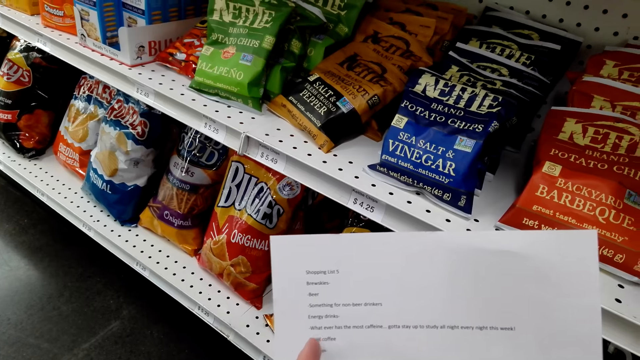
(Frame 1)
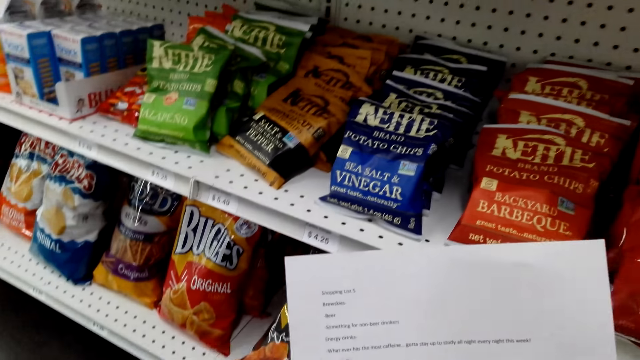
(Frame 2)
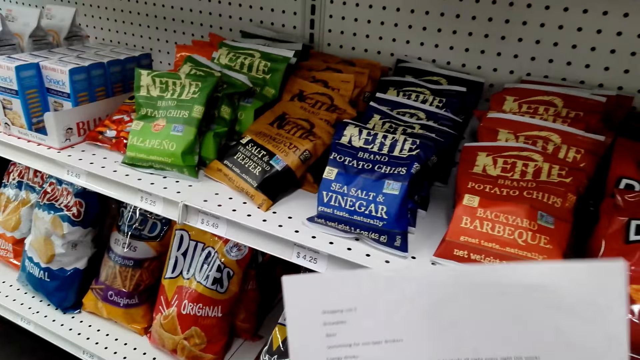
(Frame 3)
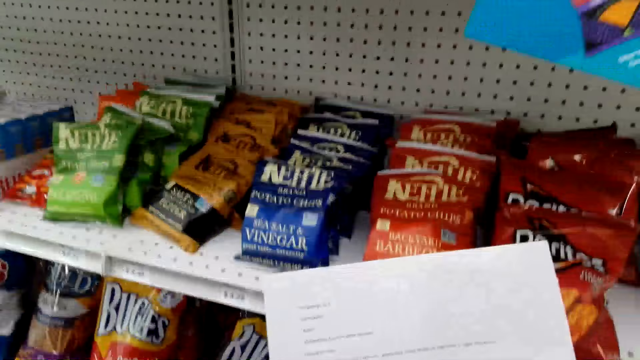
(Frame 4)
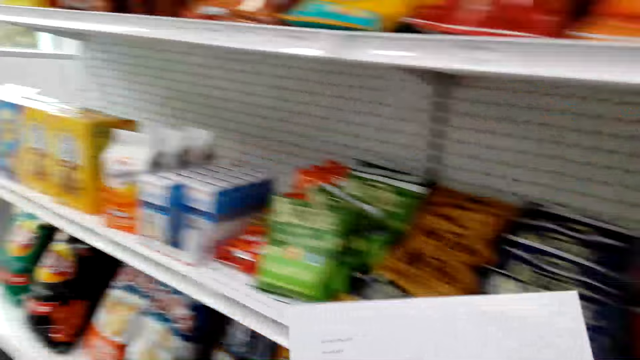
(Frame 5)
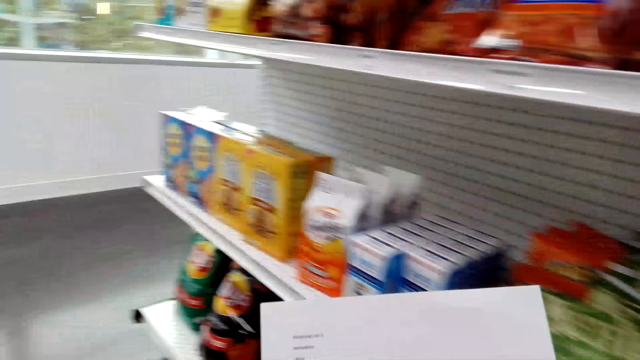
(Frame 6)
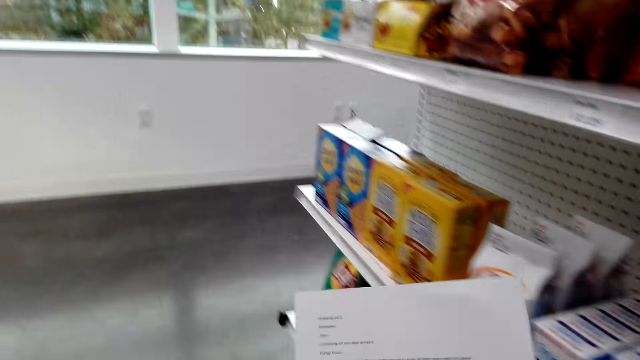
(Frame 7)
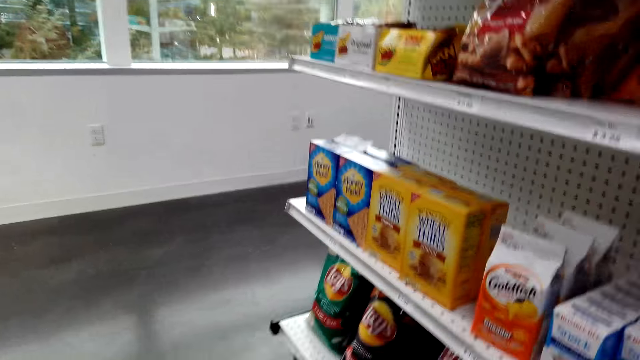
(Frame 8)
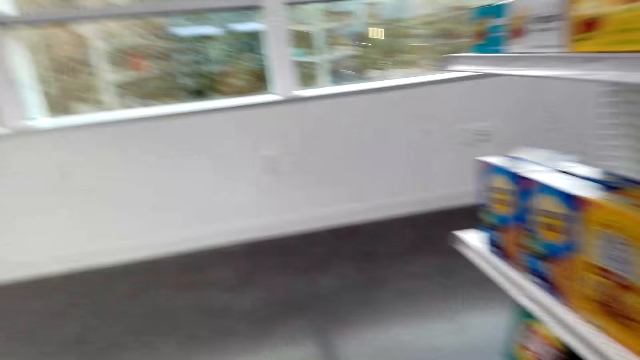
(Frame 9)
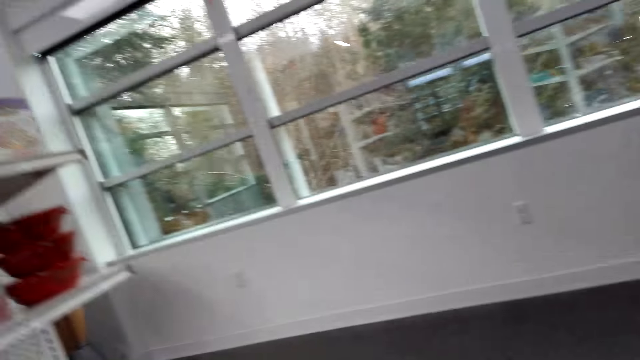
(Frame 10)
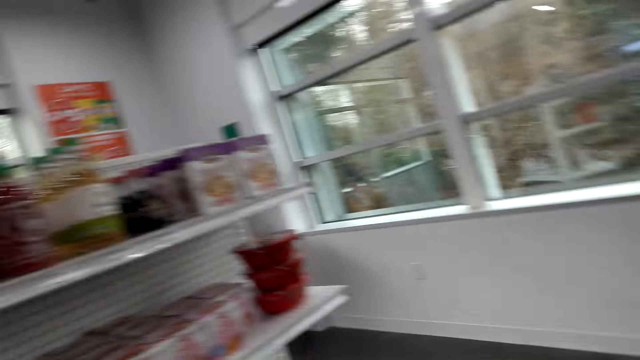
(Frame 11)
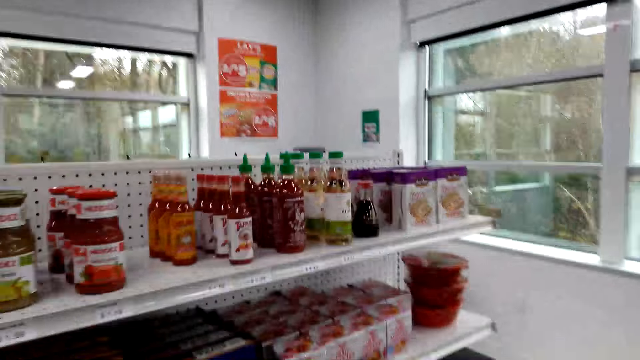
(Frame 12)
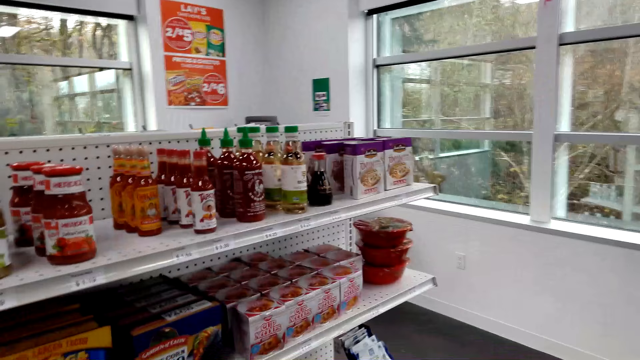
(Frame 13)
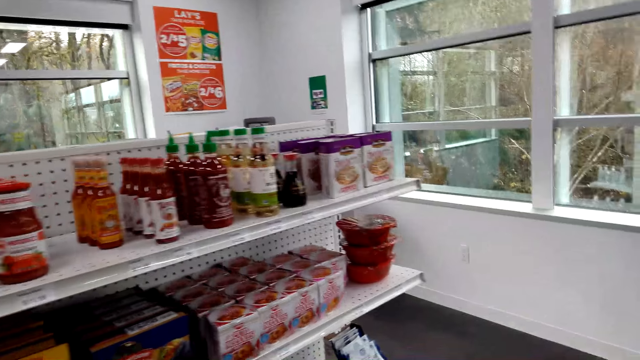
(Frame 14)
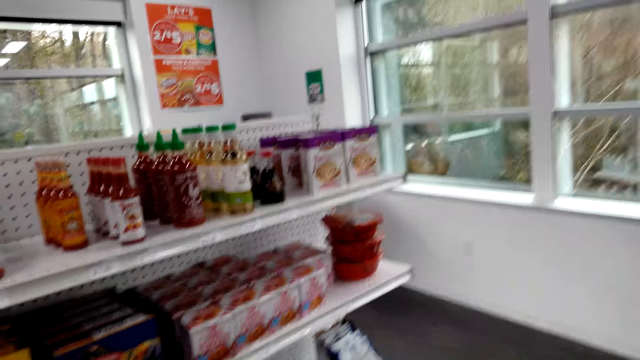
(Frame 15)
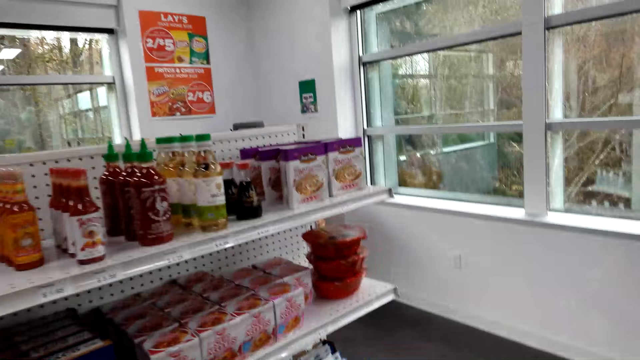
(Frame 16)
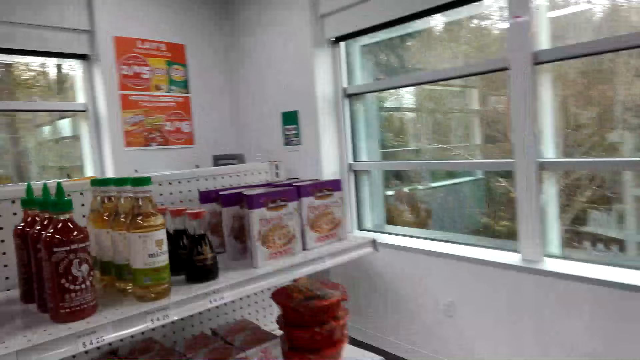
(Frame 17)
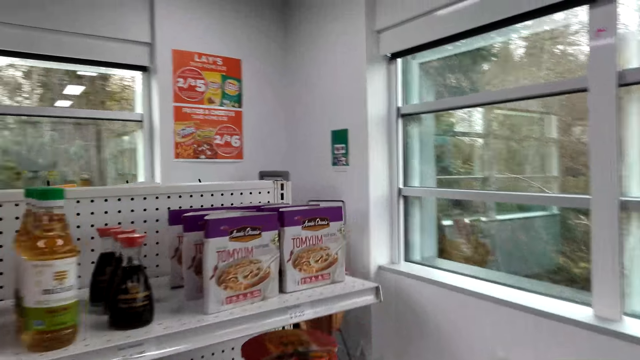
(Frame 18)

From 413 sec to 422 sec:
The camera wearer passes the paper to the left hand. They walk in the supermarket. They look at the shelf.

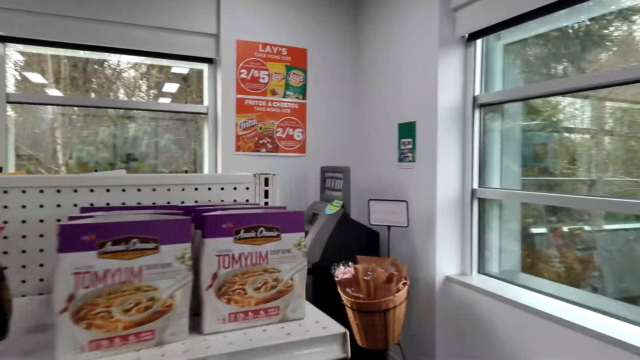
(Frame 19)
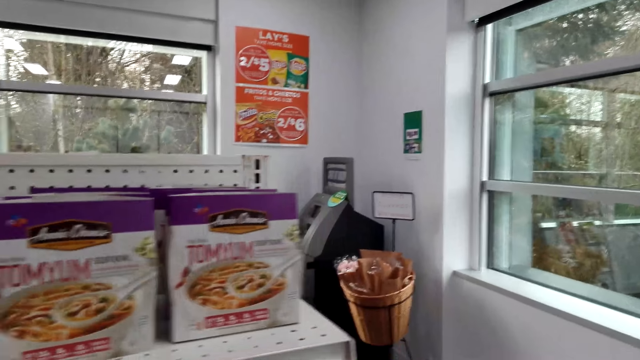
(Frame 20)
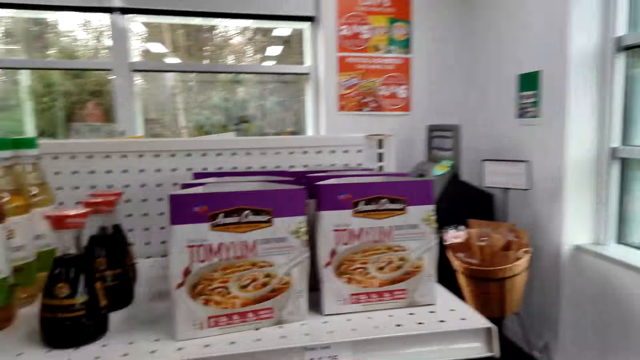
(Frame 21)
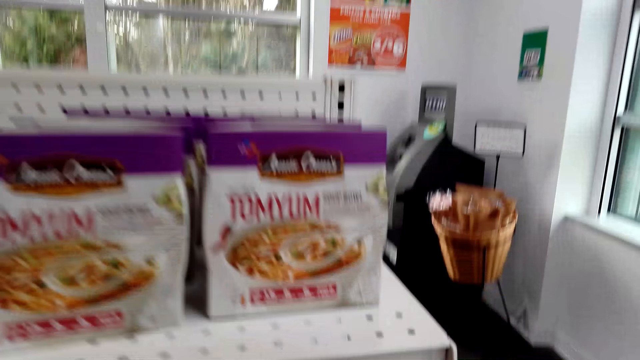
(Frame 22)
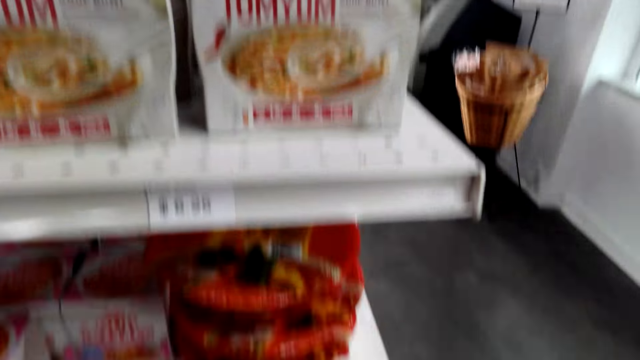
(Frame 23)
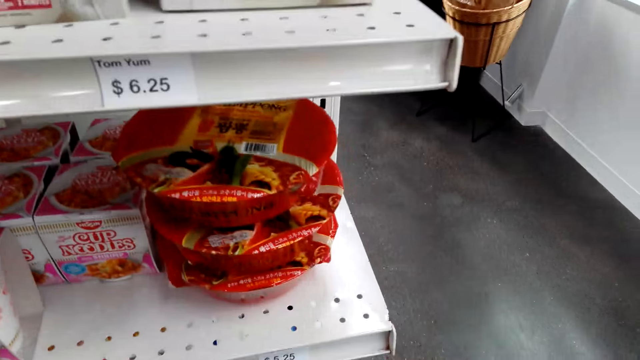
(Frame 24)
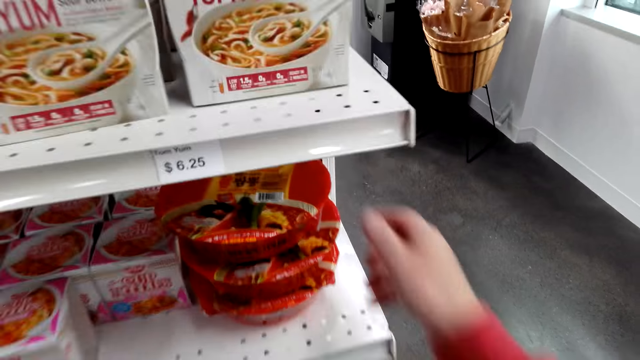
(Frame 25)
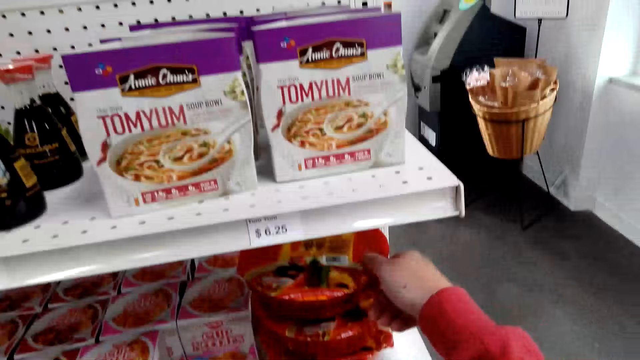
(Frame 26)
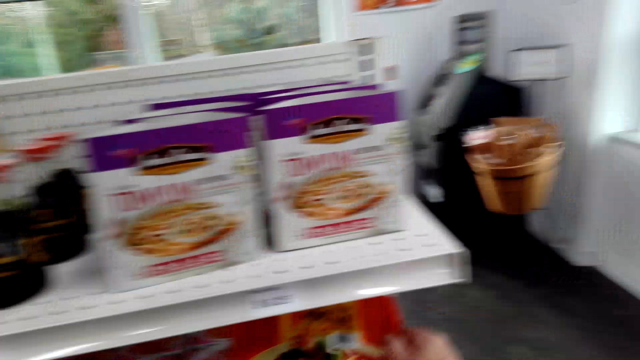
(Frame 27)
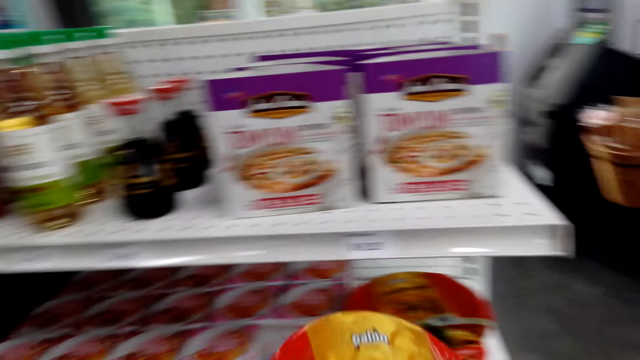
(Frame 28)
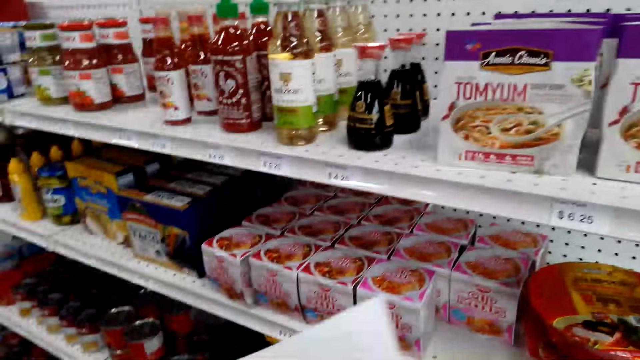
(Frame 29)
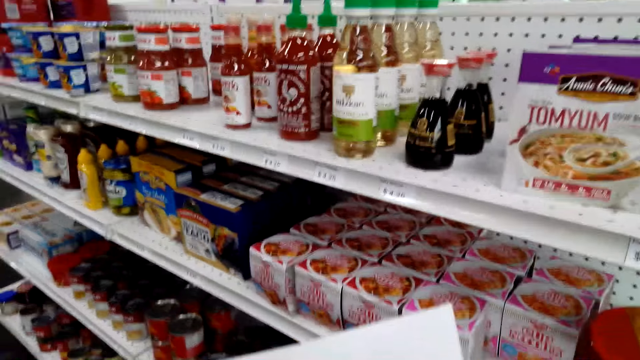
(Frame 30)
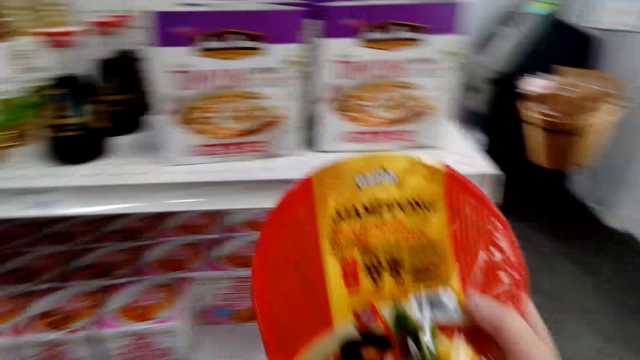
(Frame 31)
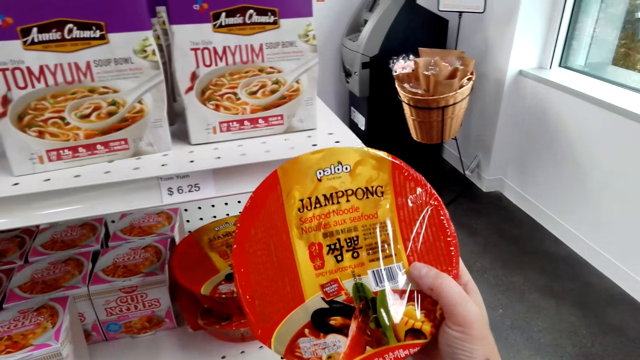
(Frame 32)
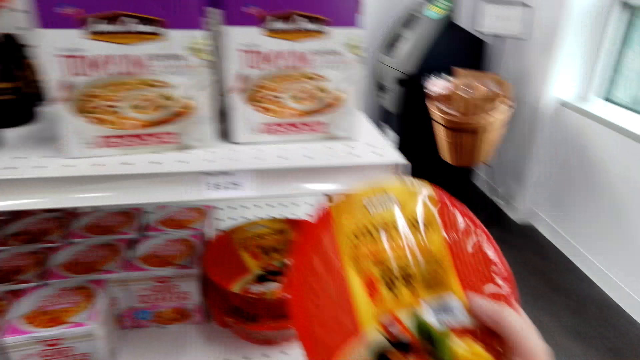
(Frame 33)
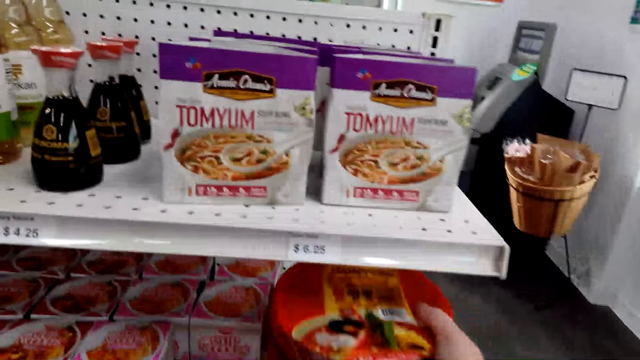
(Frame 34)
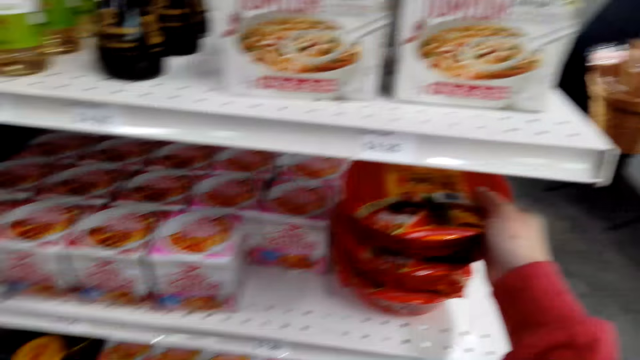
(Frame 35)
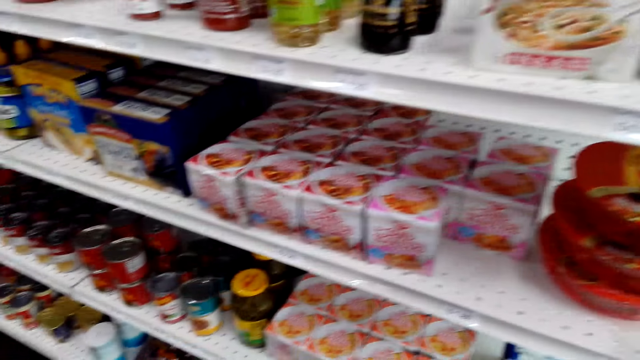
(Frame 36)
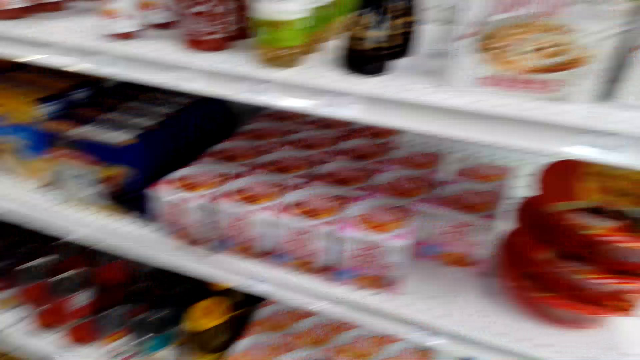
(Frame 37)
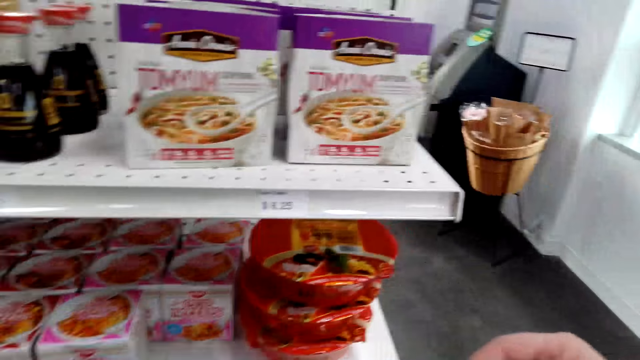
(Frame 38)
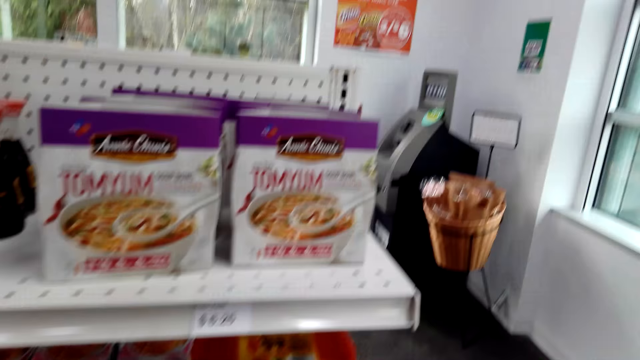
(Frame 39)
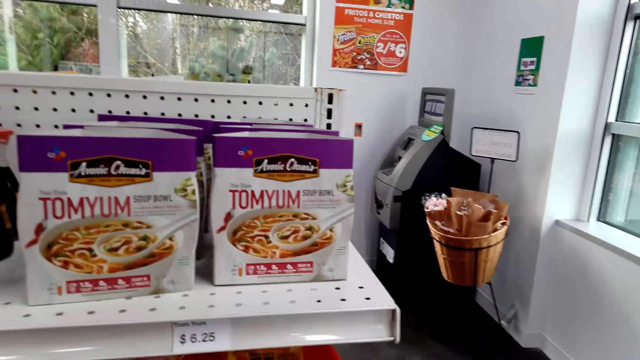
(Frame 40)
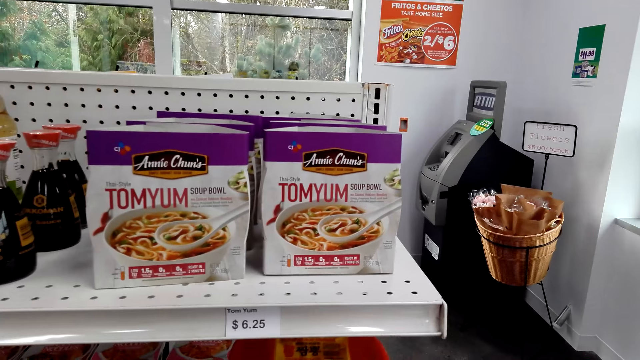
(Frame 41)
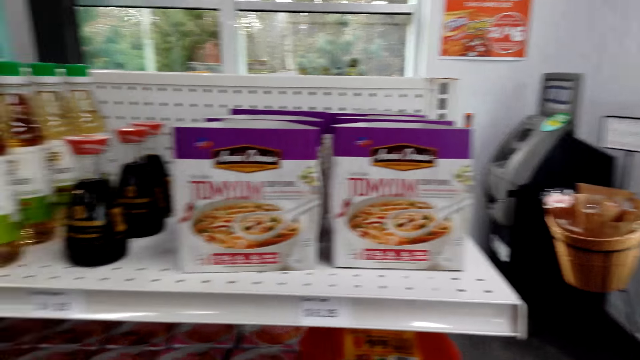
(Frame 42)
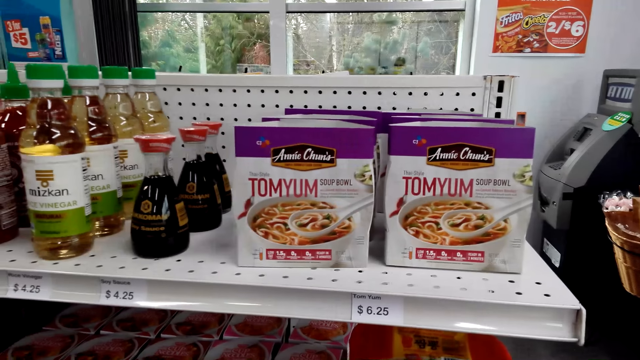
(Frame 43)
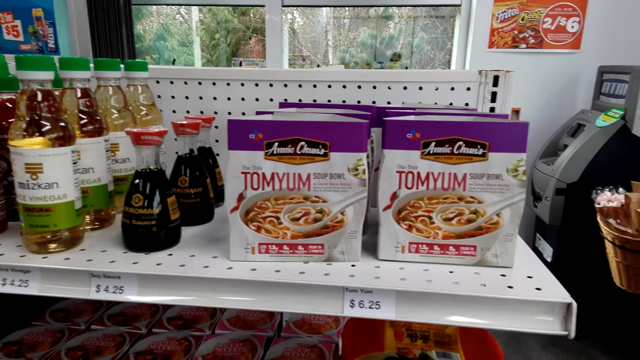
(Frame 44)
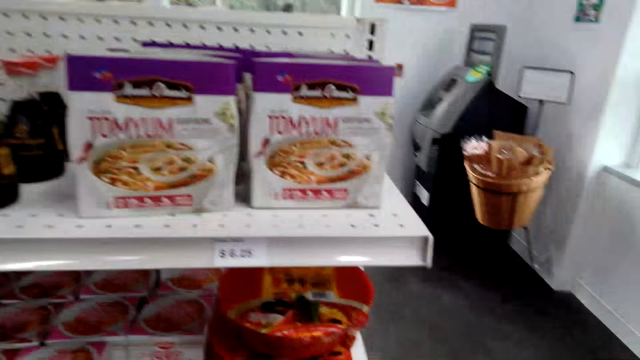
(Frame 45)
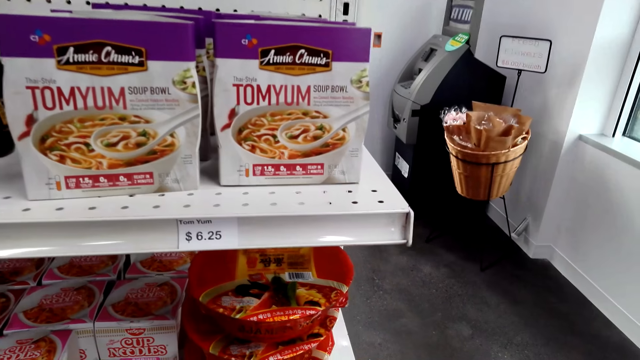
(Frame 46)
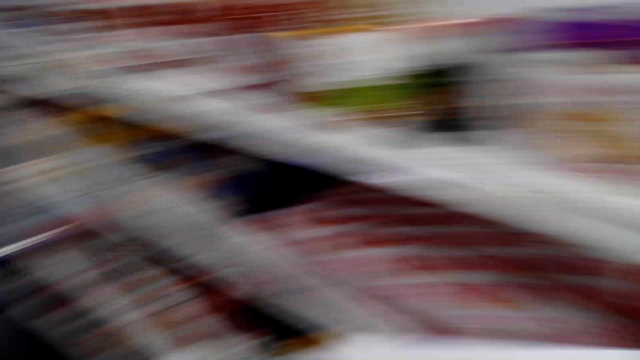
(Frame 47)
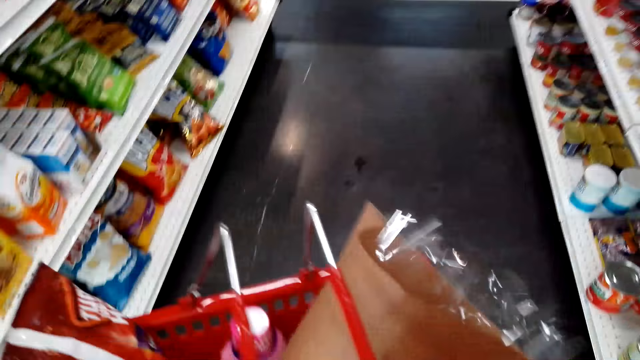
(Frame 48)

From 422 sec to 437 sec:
The camera wearer walks around. They look at the shelf. They pick up the seafood noodle packet from the shelf. They adjust the seafood noodle in the hand. They look at the seafood noodle packet. They place the seafood noodle packet on the shelf. They look around. They look at the shelf.
